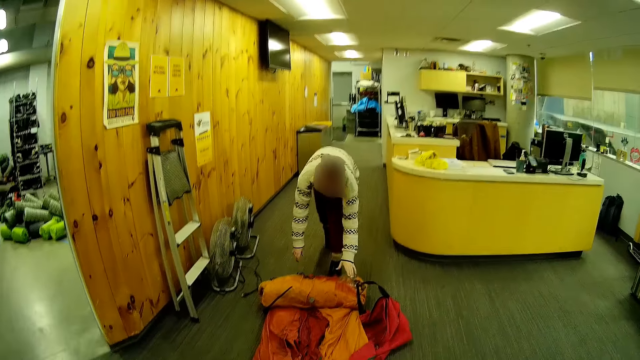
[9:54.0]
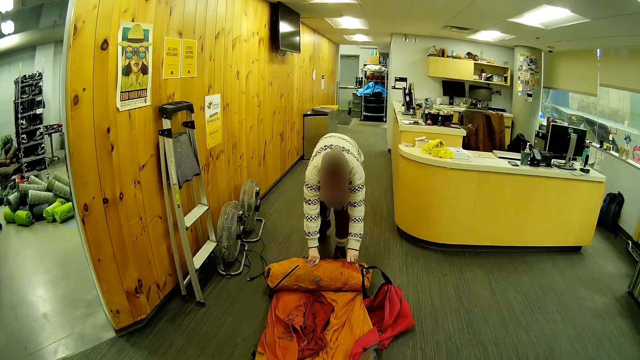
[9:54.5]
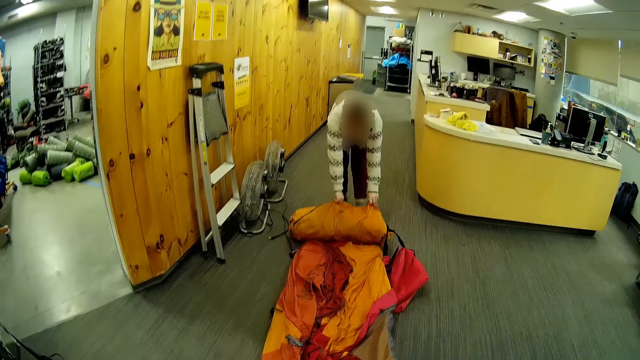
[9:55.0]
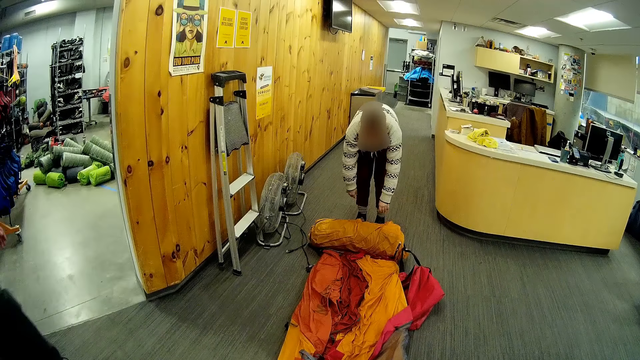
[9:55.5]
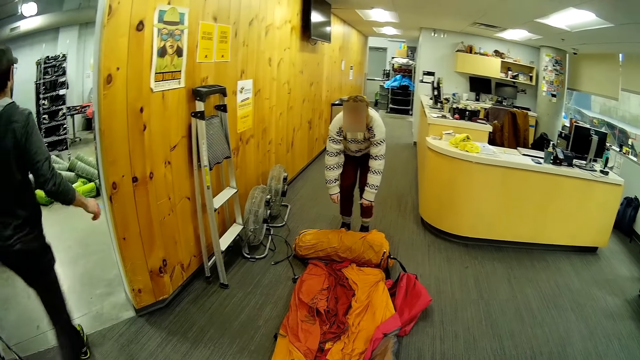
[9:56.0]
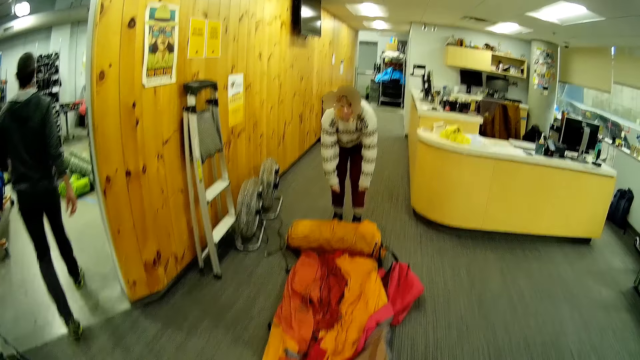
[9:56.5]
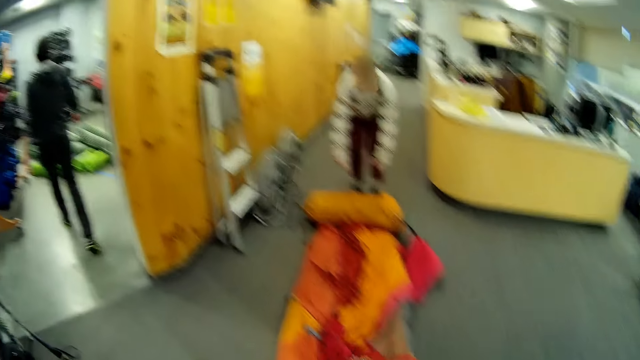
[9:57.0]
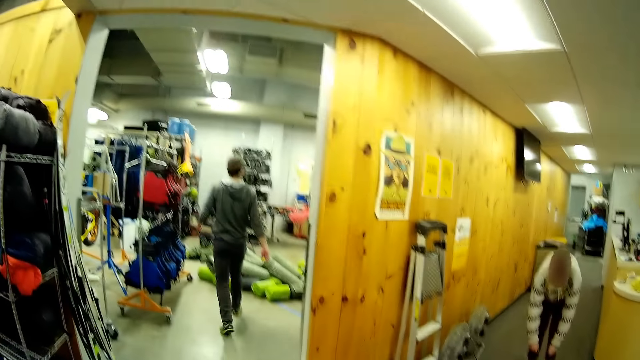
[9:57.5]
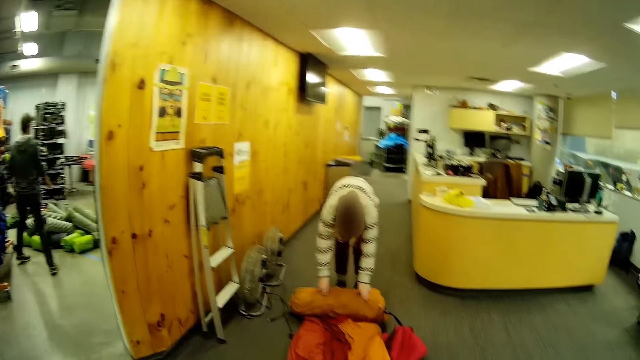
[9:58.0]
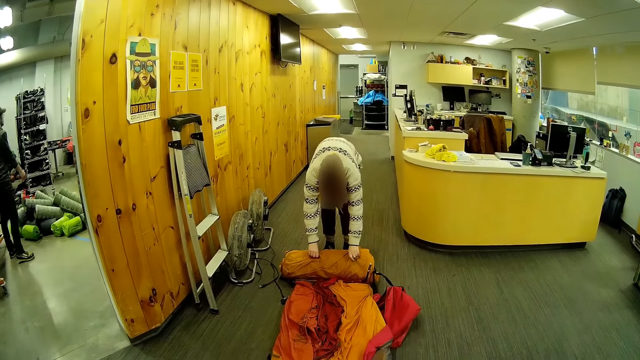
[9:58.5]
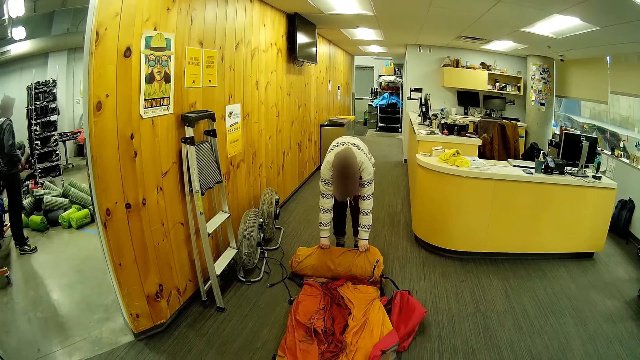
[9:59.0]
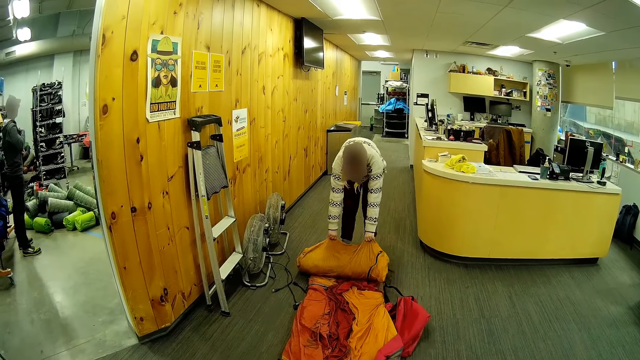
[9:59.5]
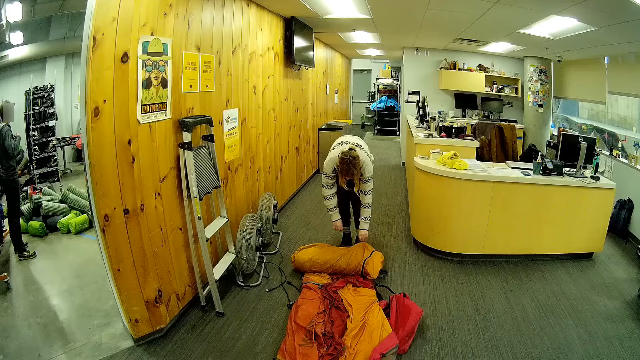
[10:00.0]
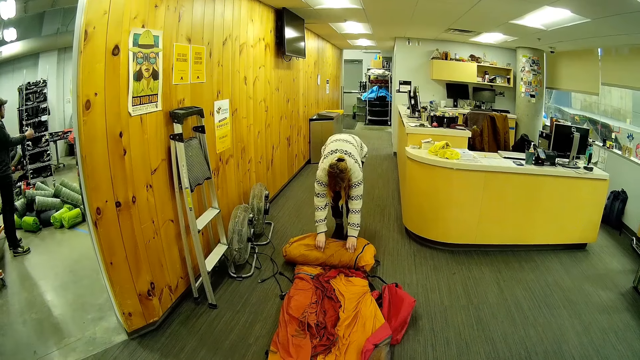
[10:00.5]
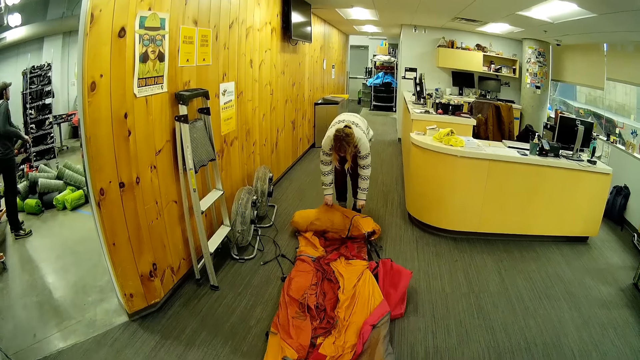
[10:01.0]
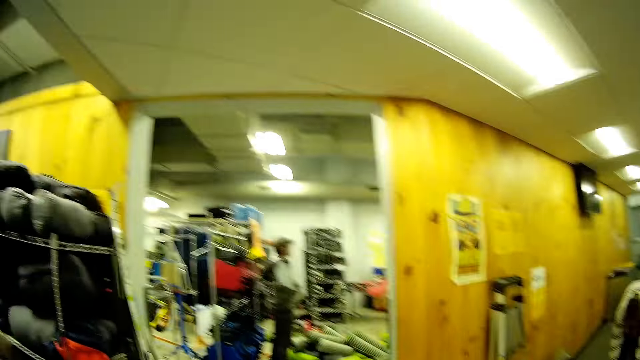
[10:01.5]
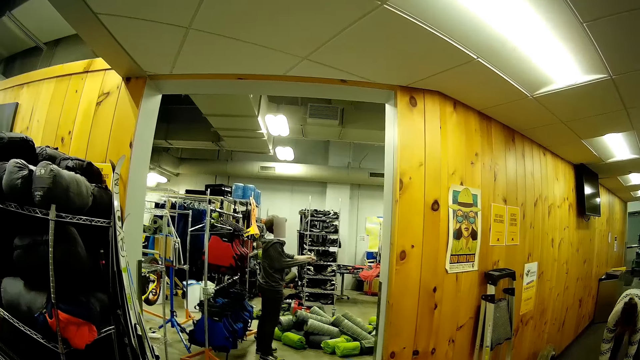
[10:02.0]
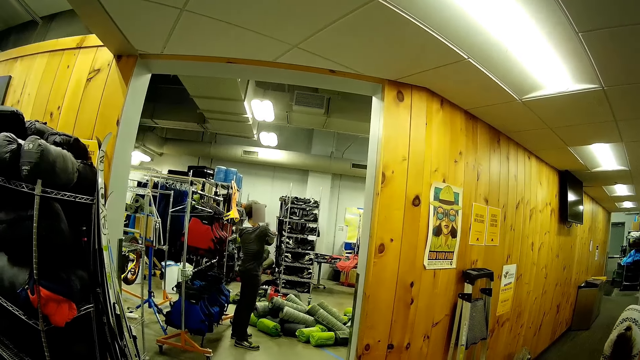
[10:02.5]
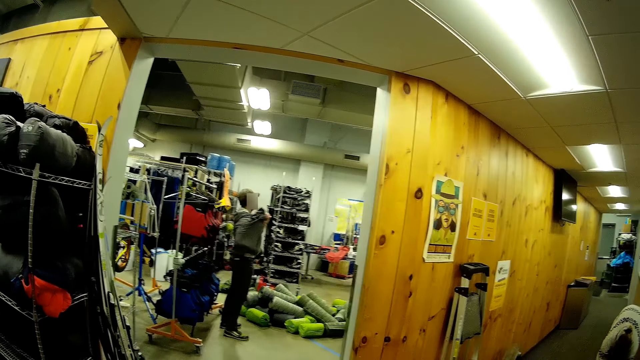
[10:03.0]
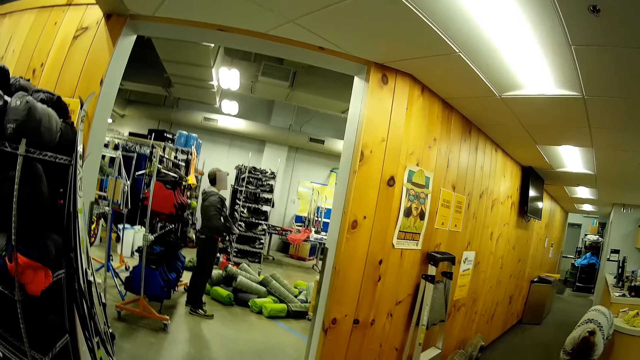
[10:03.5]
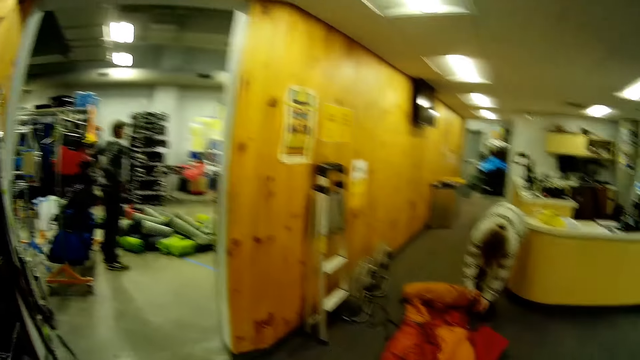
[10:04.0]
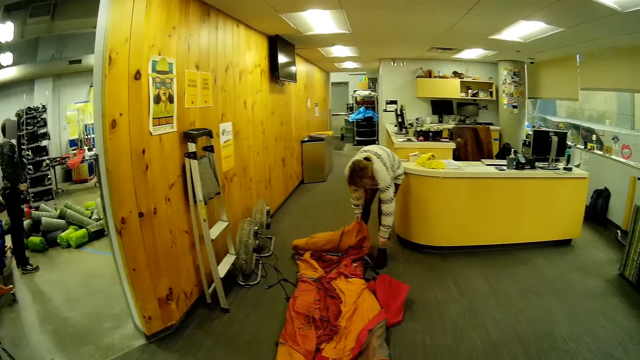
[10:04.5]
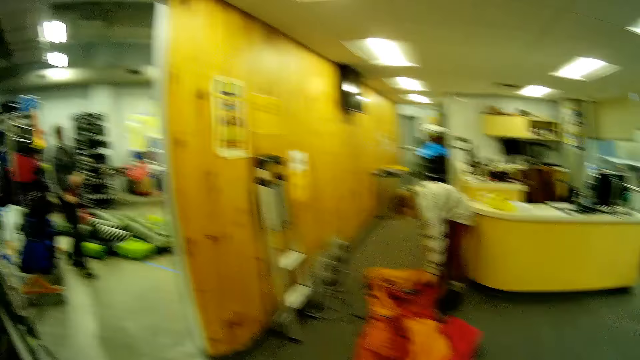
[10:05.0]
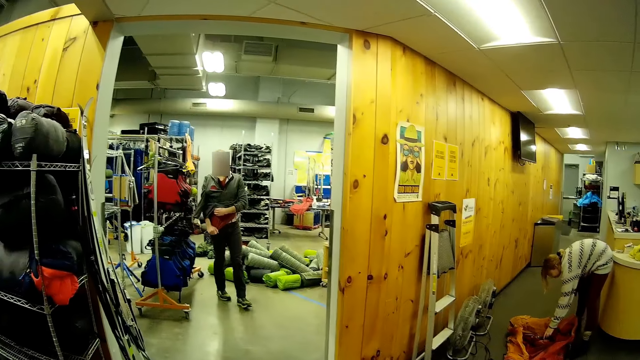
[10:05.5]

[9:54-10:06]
The camera wearer stares at a woman. They pull the tent. The woman unfolds the camp bed with both hands. A man walks past the camera wearer. The camera wearer stares at the man. They look around. The woman unfolds the tent. The camera wearer stares at the woman. The man removes his hoodie or sweater with both hands. The camera wearer looks around. They stare at the man.

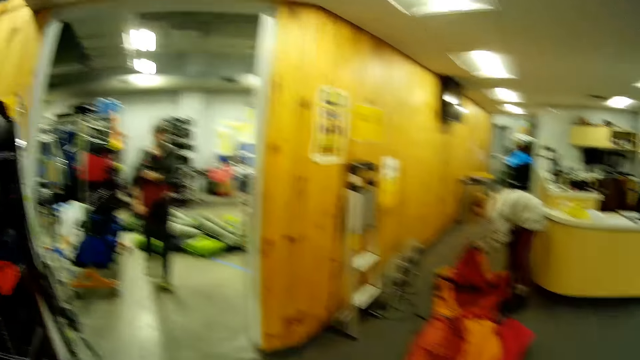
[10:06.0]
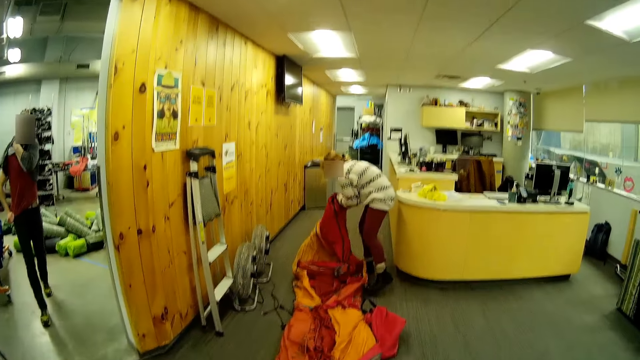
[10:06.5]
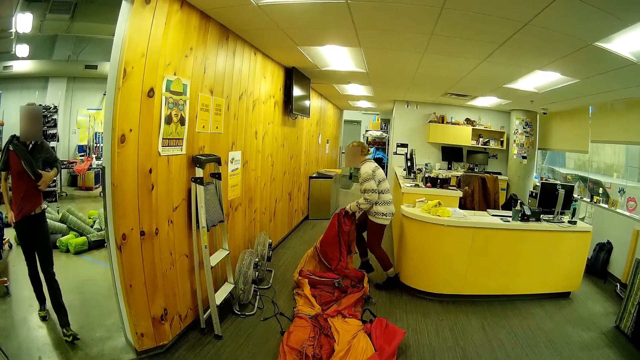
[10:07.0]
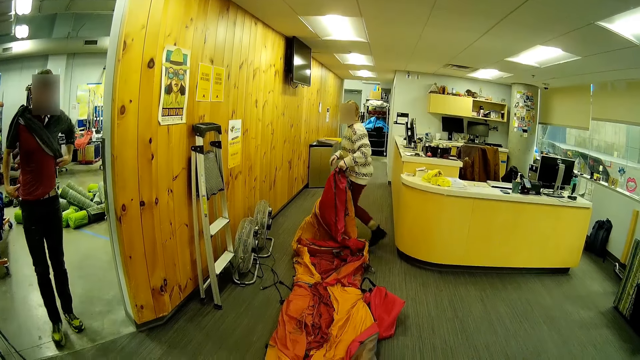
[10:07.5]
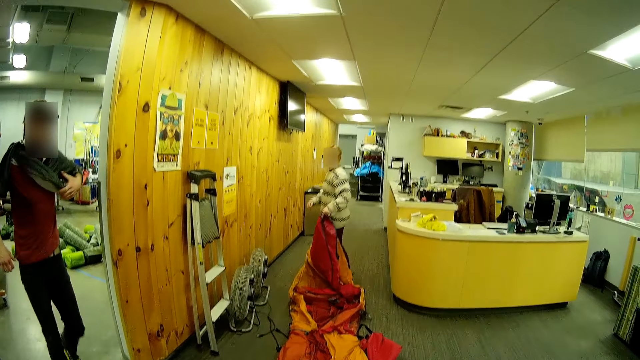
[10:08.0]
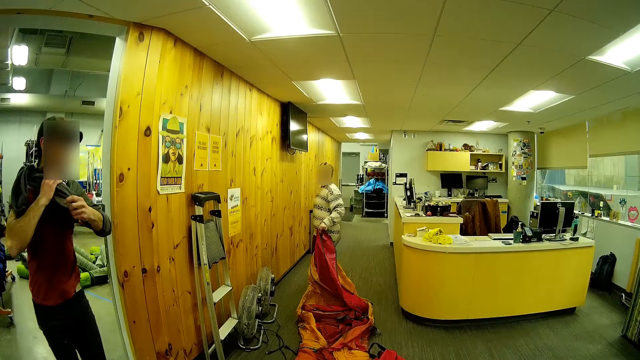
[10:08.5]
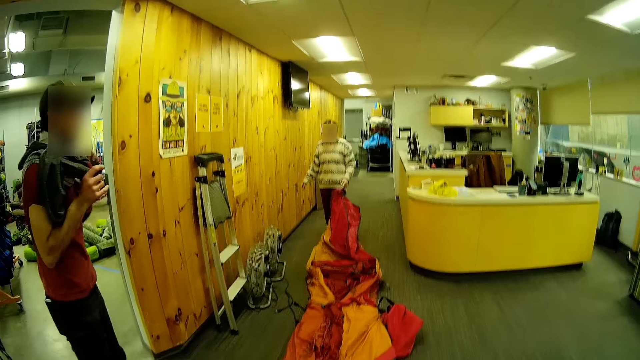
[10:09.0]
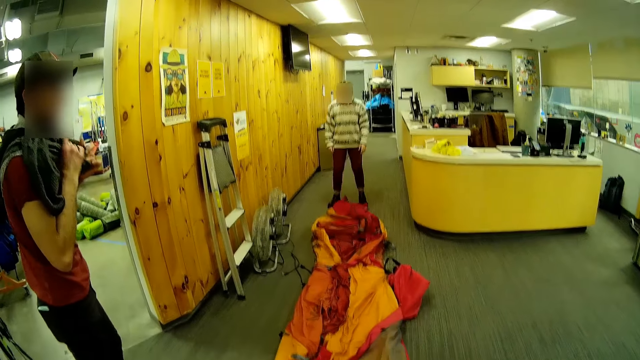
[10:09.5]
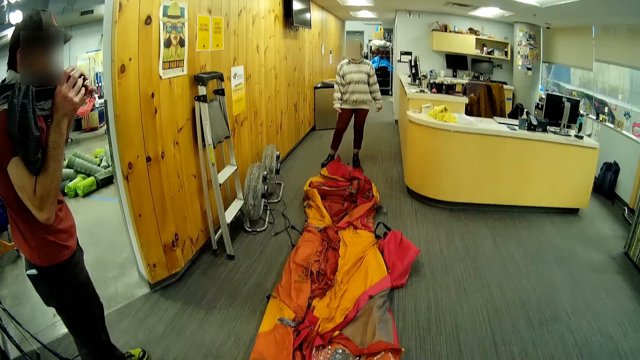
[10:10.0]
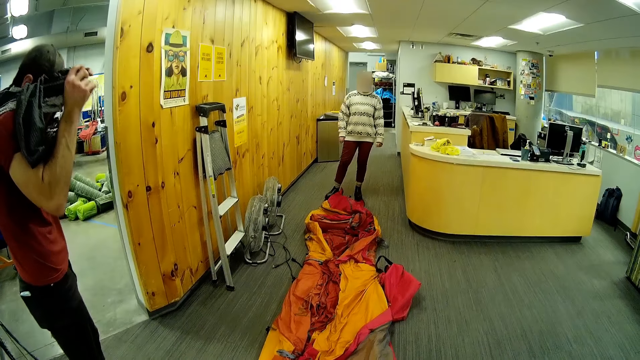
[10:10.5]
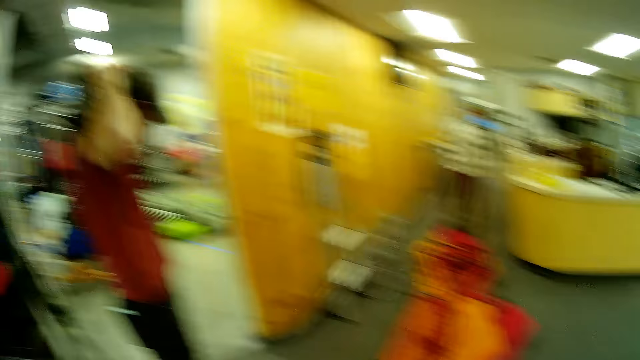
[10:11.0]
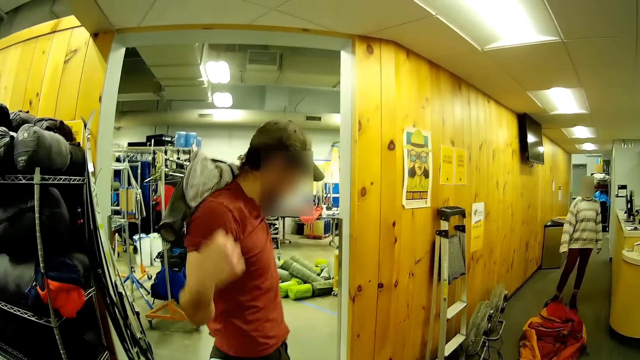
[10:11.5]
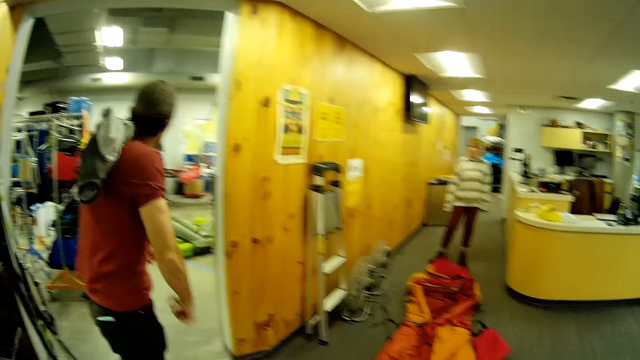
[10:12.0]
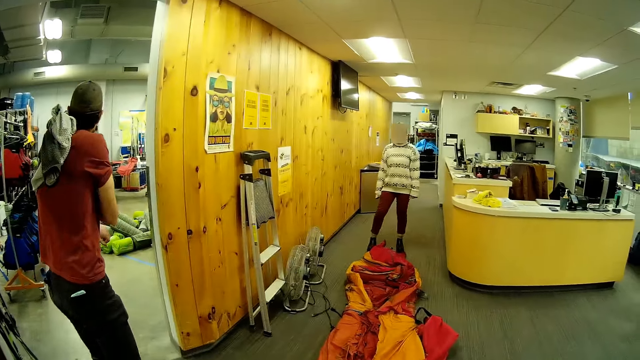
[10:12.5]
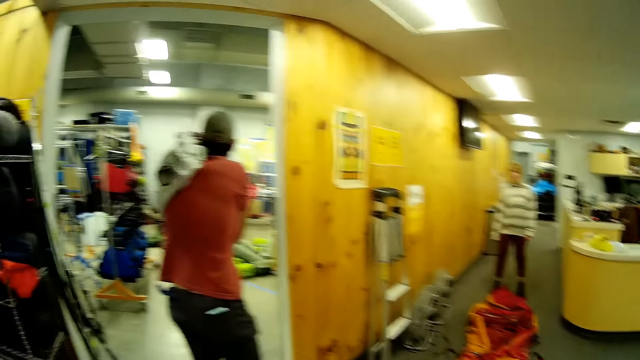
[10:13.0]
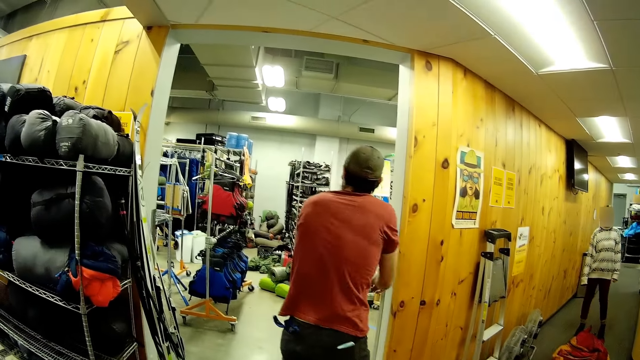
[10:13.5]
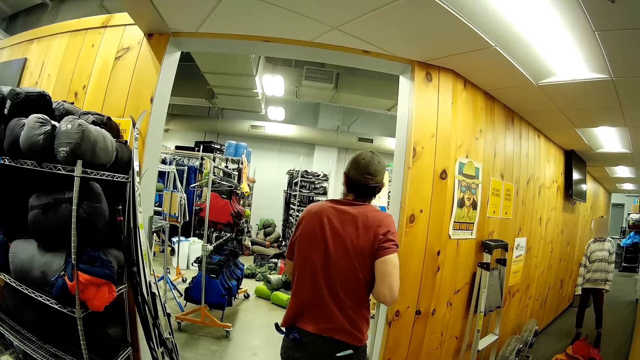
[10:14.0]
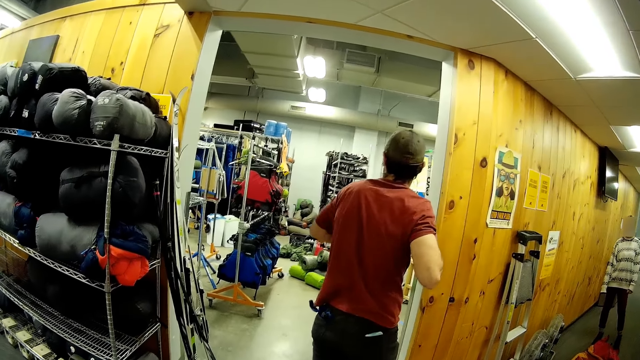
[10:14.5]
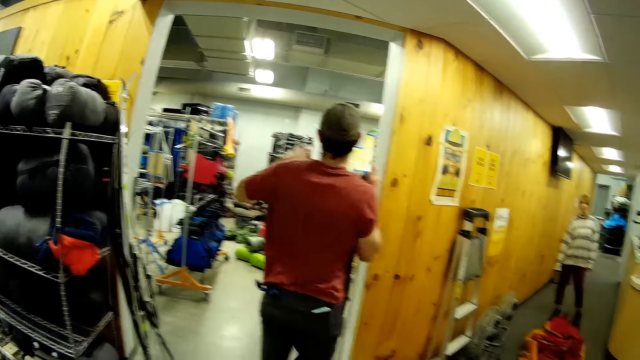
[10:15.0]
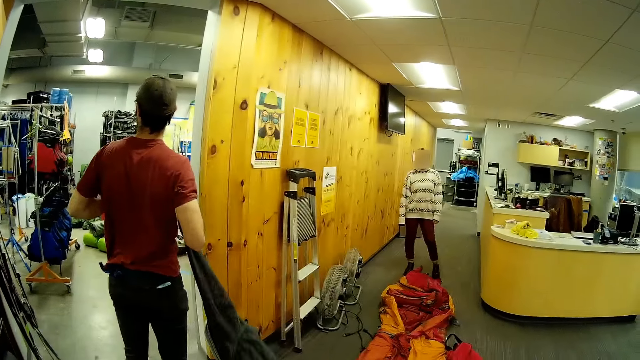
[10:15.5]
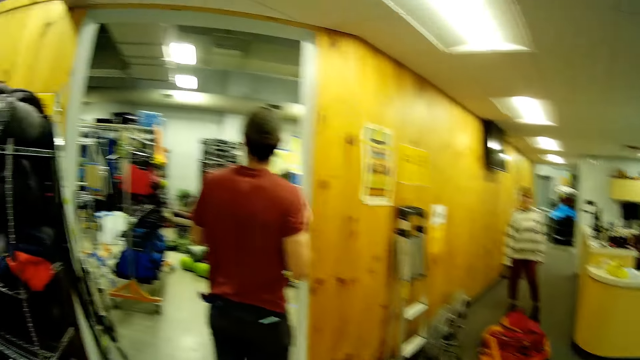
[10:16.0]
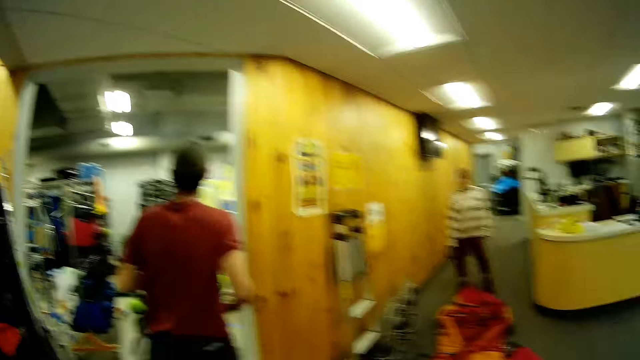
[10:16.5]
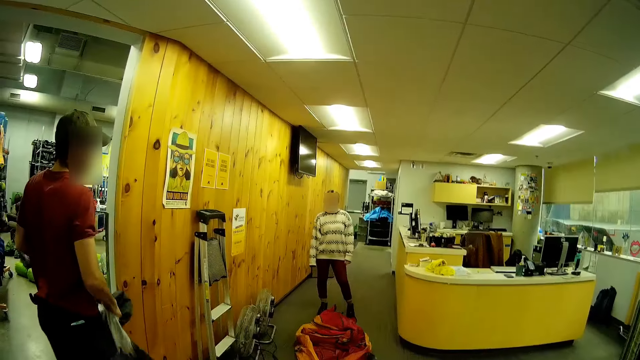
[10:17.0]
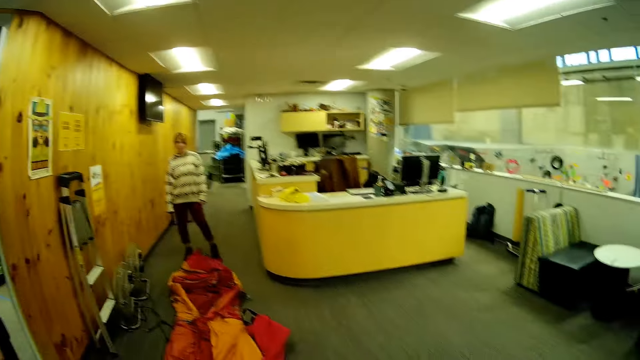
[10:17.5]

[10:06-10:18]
The camera wearer looks around. They interact with the woman and the man. They stare at the woman. They stare at the man. They look around. The man removes the sweater. The camera wearer looks around. The man removes the sweater.
